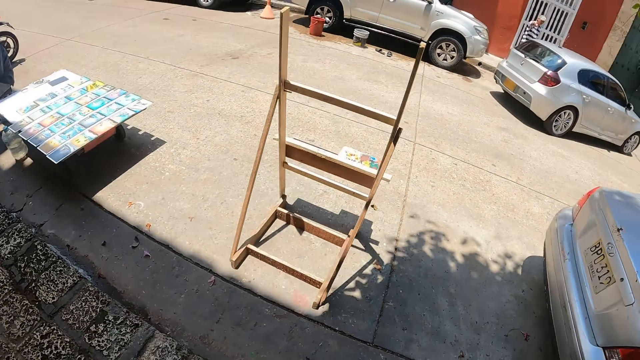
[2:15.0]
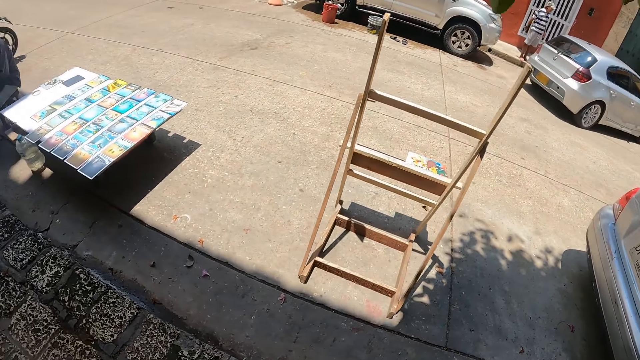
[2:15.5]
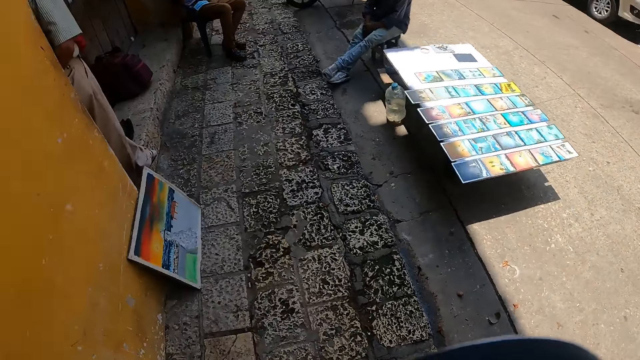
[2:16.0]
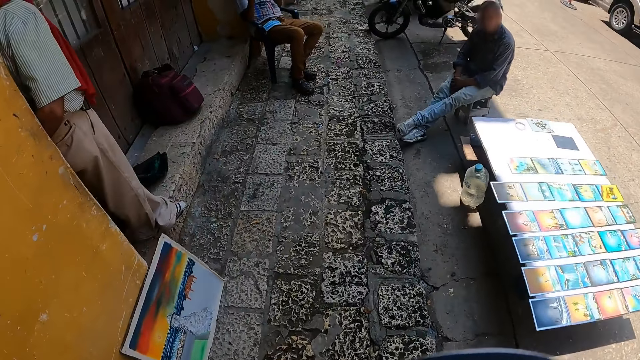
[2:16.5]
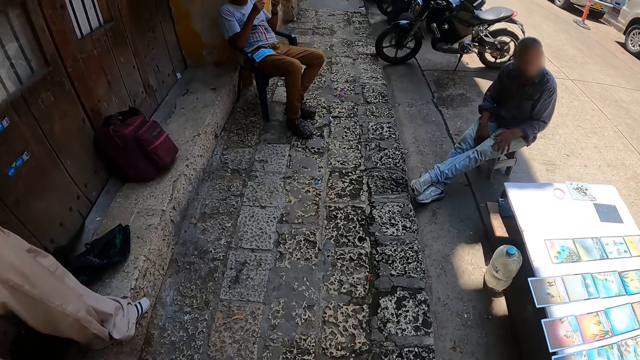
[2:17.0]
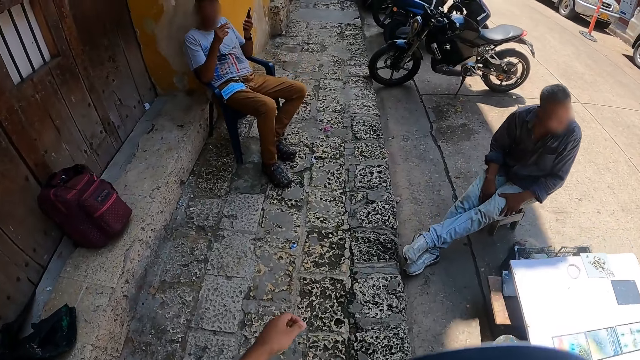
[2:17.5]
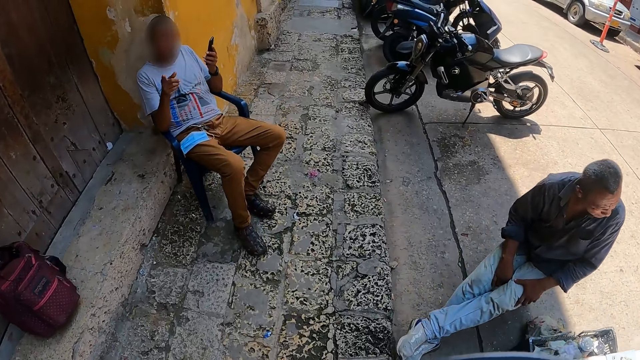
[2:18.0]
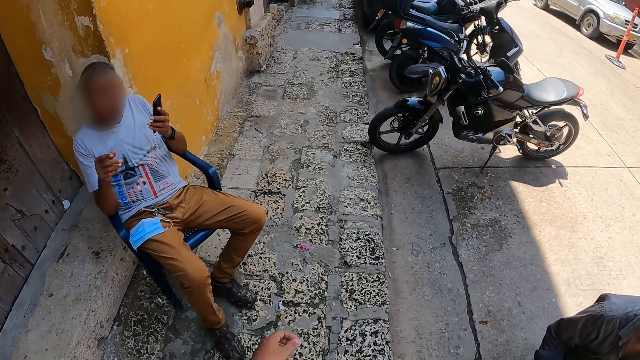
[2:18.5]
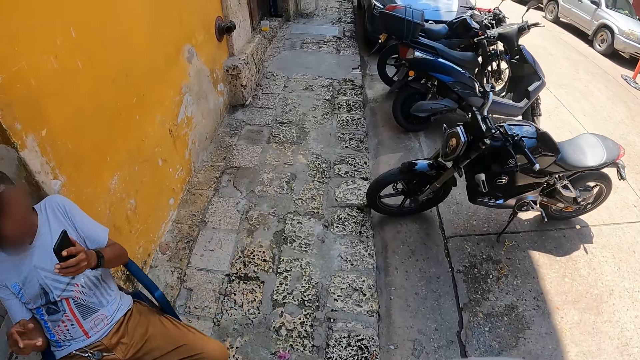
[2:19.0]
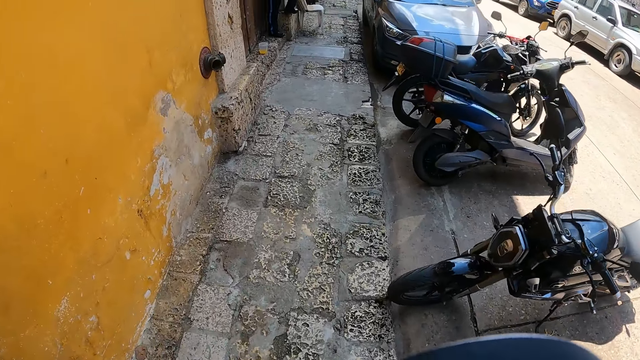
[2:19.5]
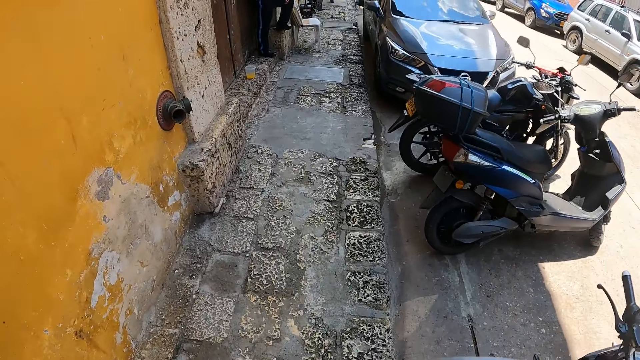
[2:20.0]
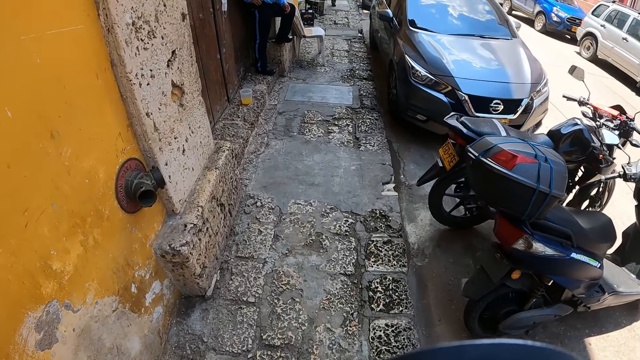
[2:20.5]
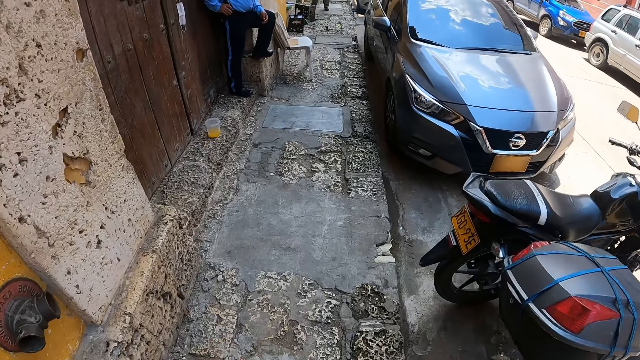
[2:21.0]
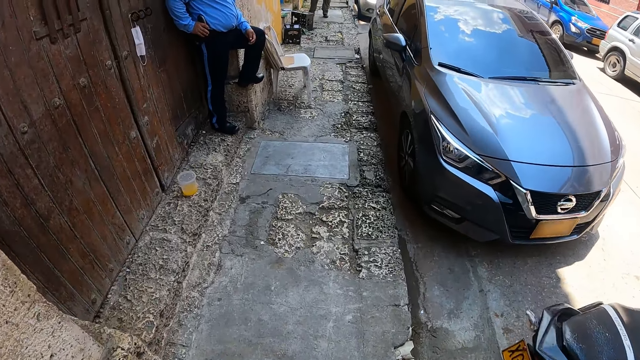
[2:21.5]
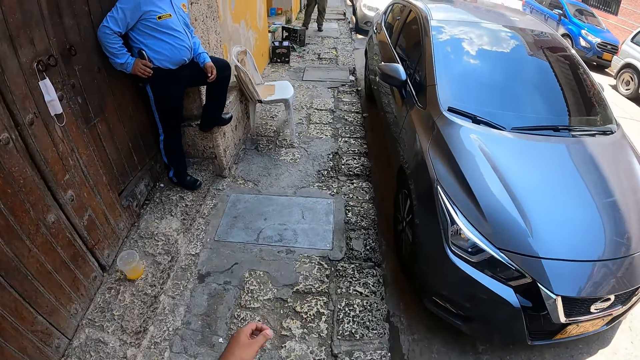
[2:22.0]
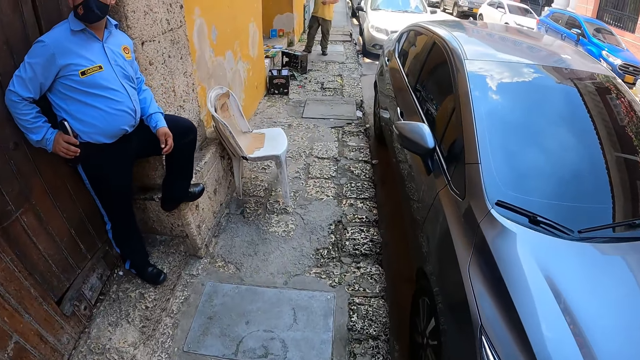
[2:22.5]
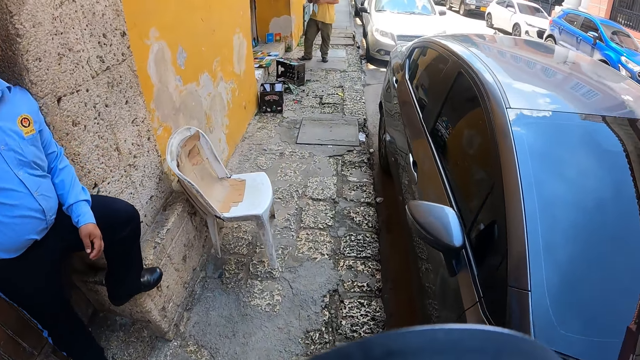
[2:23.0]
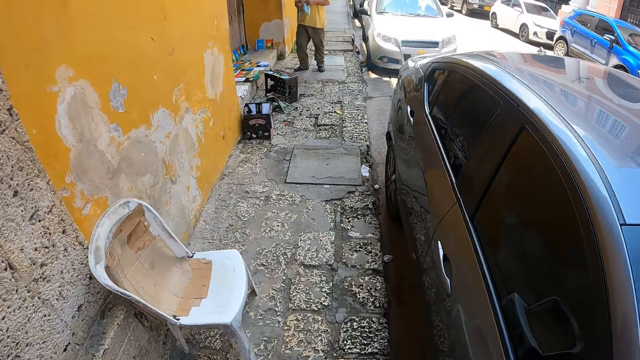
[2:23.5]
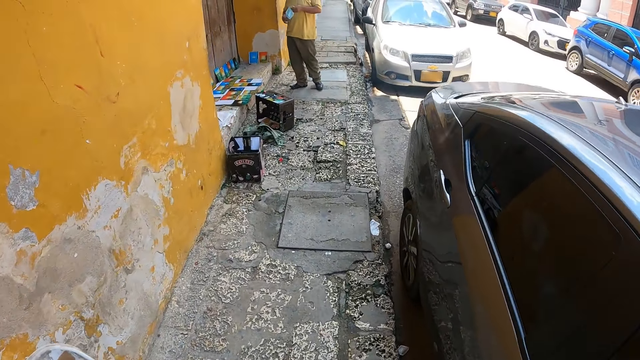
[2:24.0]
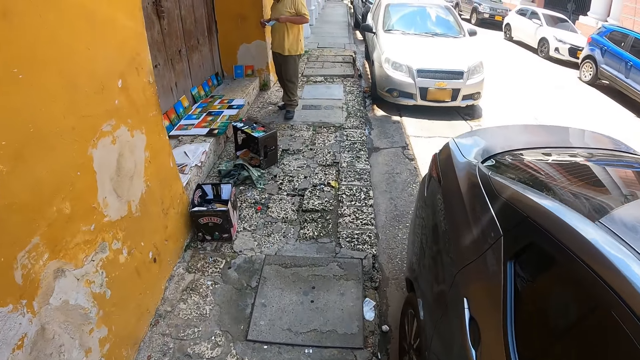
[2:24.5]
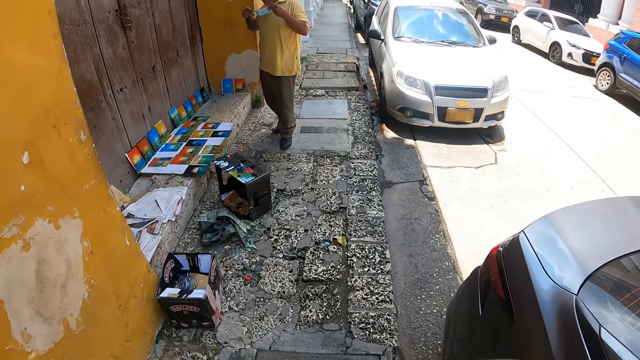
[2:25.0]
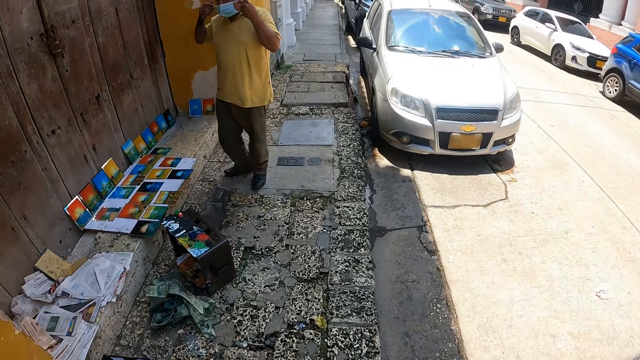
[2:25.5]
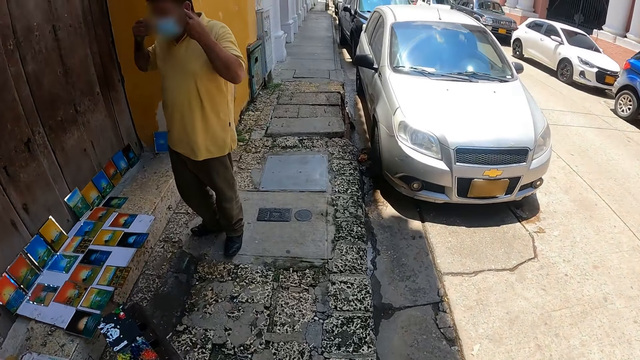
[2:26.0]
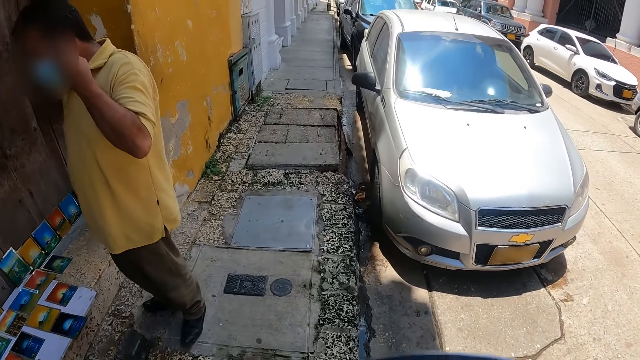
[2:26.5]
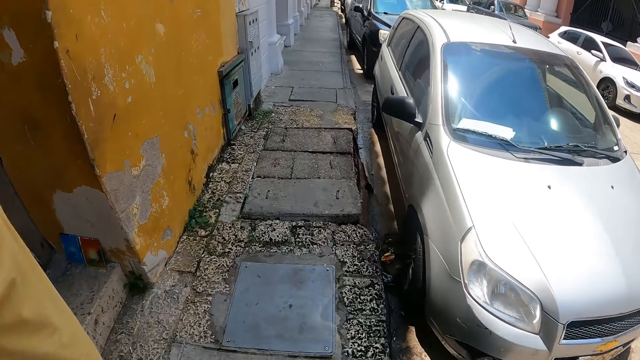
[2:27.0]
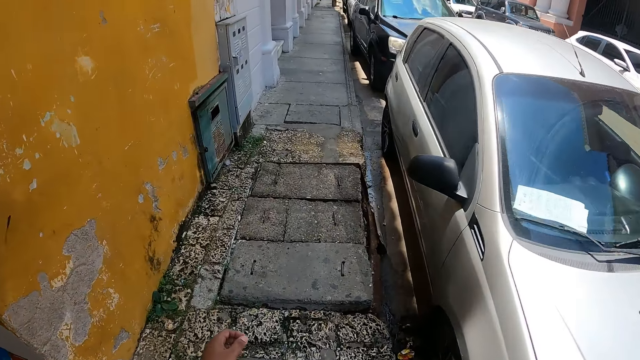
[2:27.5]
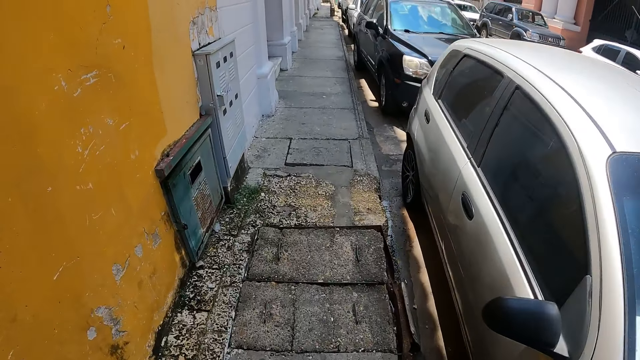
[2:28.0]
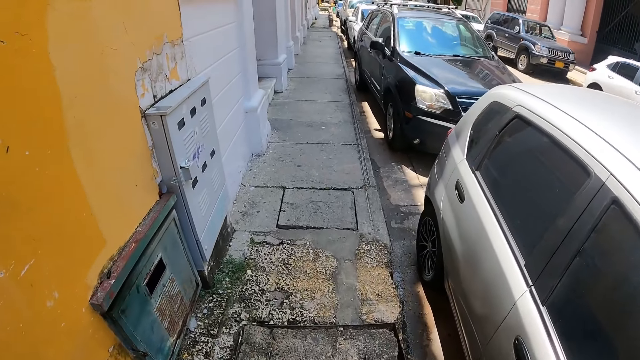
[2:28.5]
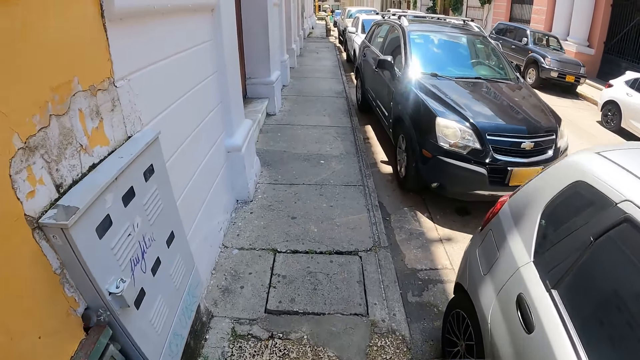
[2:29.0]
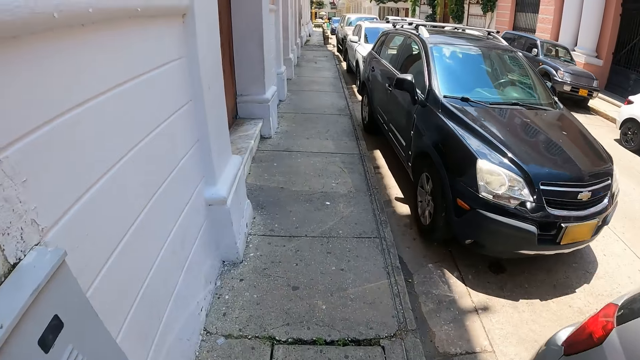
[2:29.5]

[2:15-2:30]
A person moves the hand on the thigh. Another person talks to the first person. A third person holds the mask. The third person wears the mask.

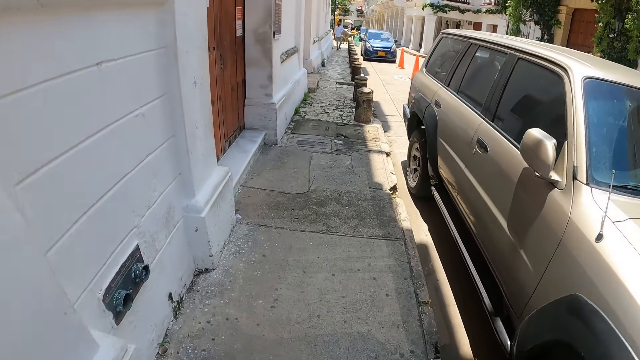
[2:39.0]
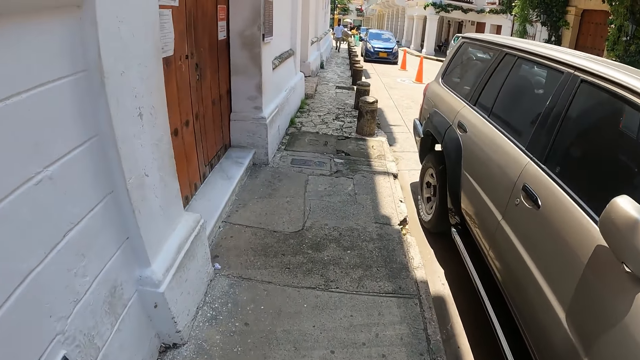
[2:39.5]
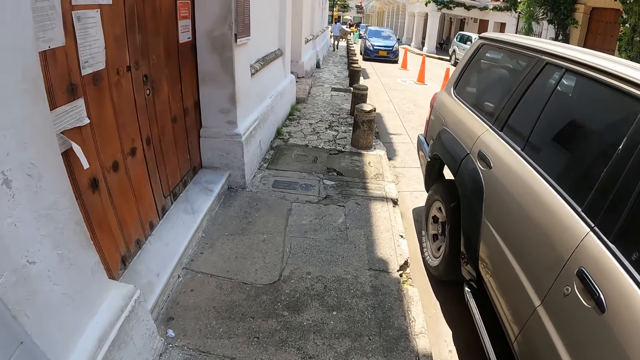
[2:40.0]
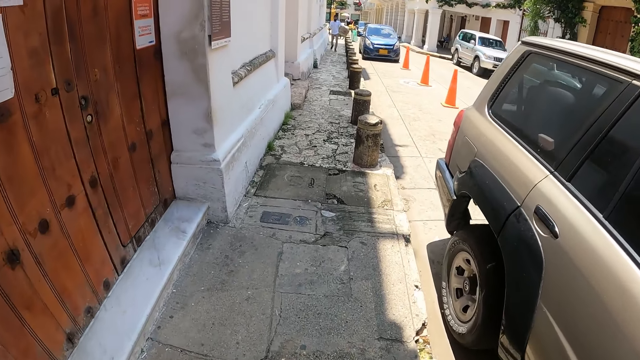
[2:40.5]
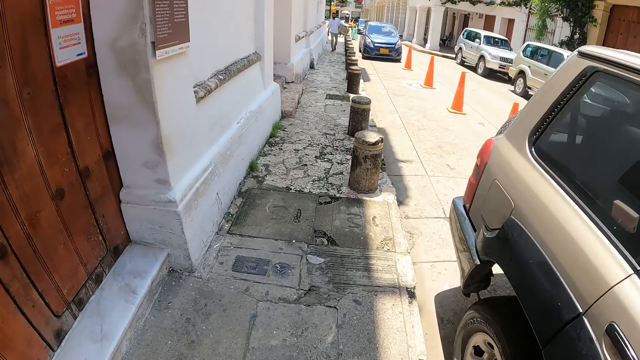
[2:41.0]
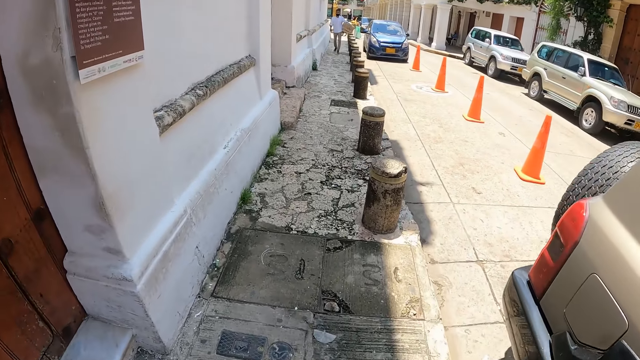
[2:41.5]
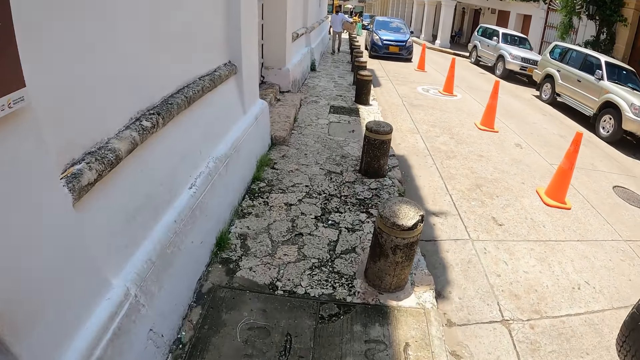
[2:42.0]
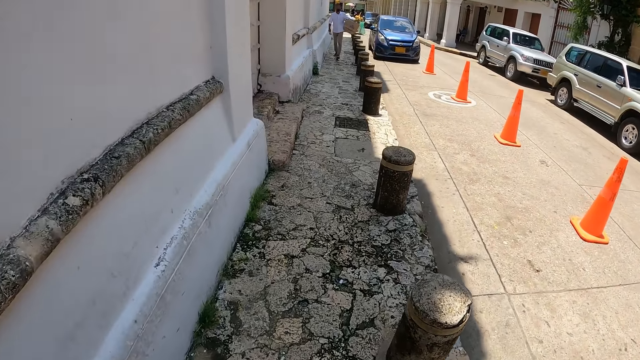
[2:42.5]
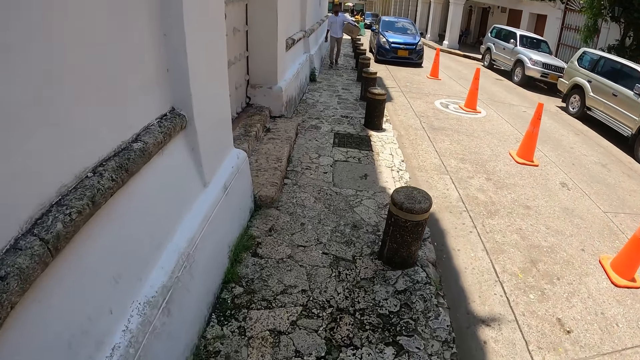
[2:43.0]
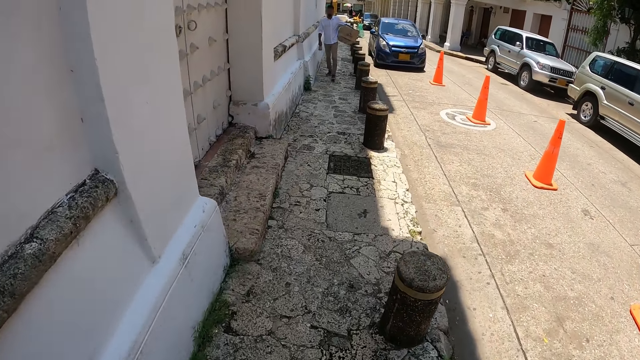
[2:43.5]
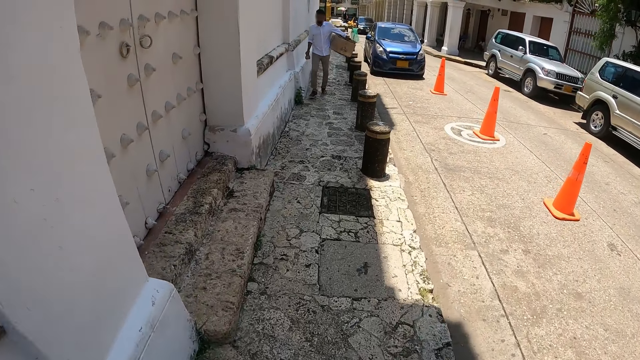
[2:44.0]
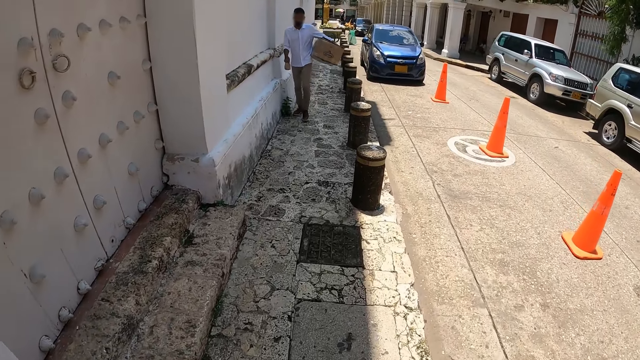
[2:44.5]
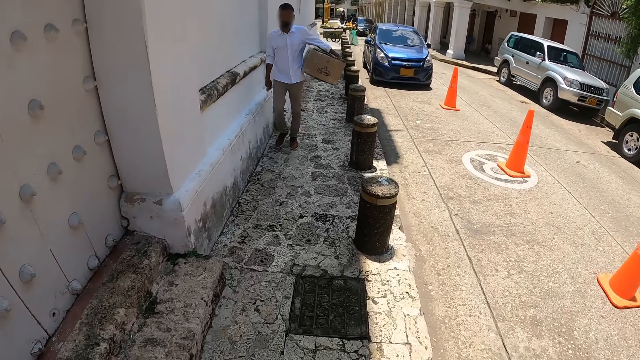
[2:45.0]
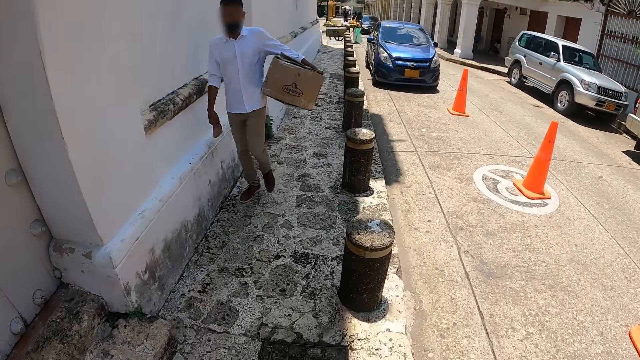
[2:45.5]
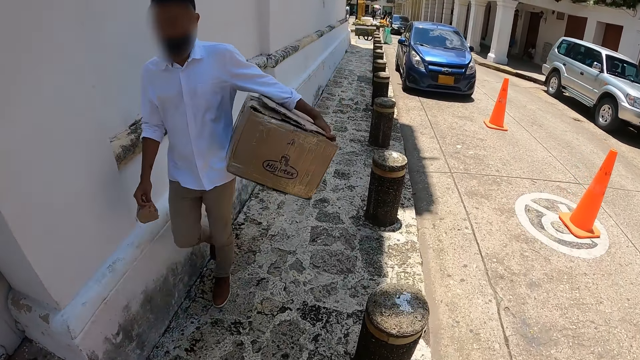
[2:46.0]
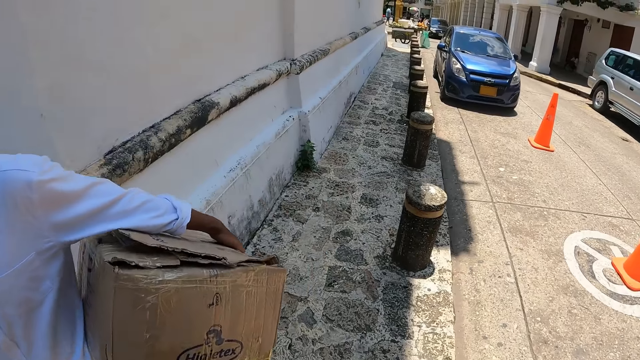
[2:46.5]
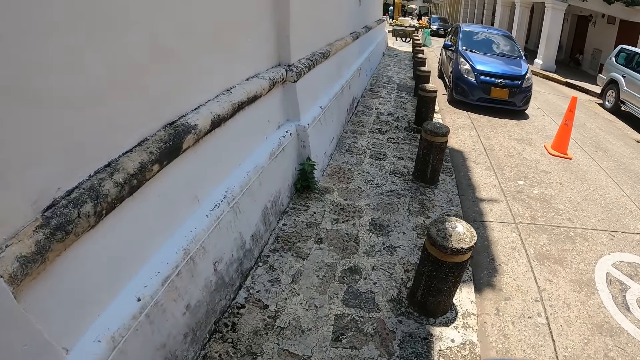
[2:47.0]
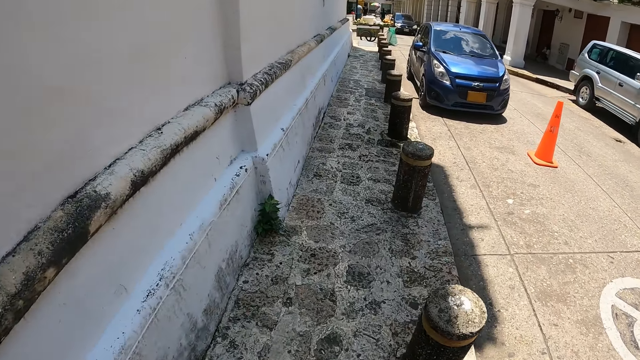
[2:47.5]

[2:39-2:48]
A person walks towards the camera wearer.
